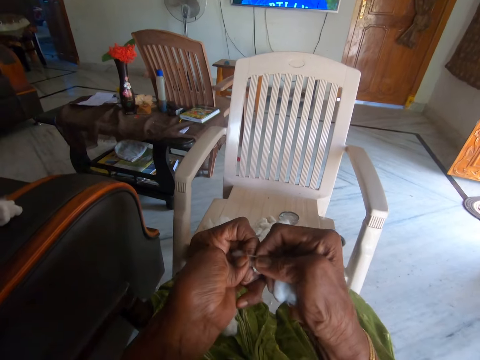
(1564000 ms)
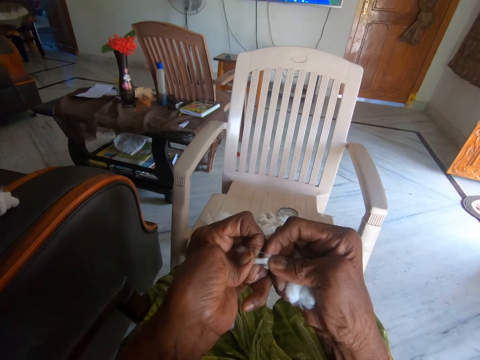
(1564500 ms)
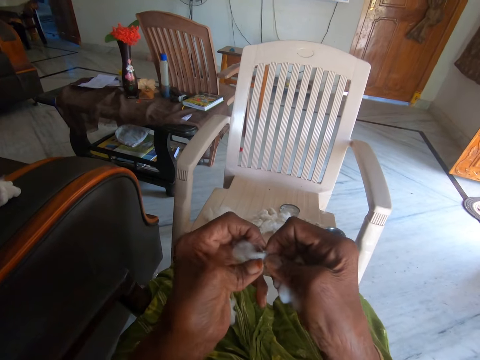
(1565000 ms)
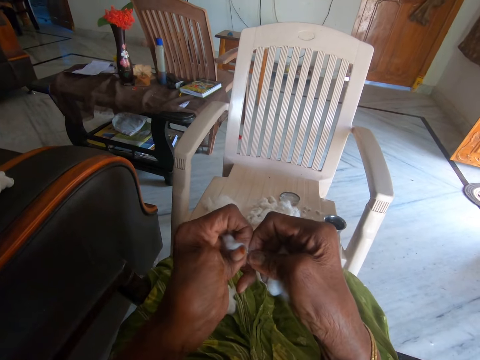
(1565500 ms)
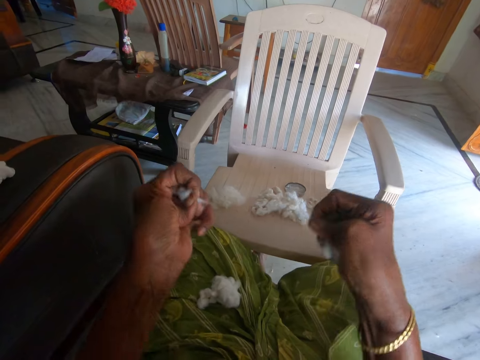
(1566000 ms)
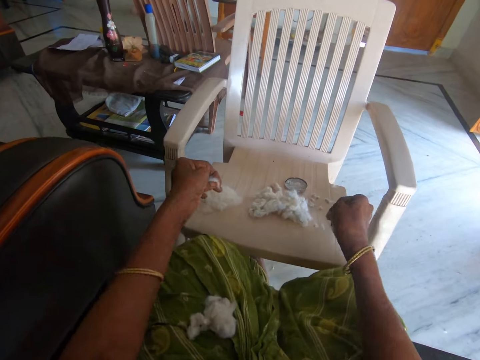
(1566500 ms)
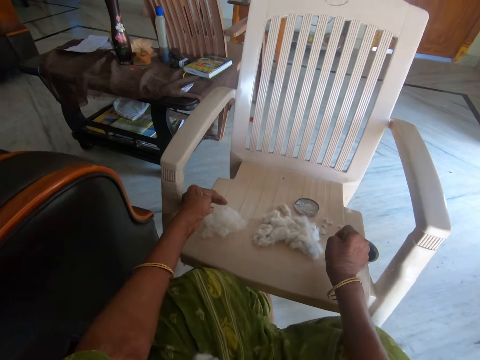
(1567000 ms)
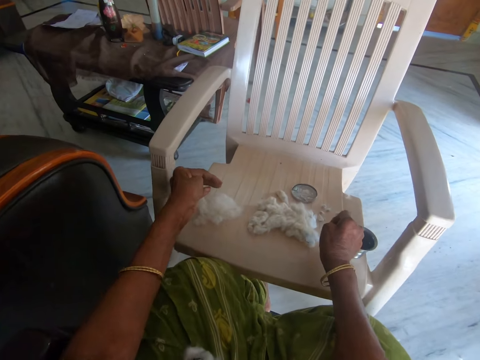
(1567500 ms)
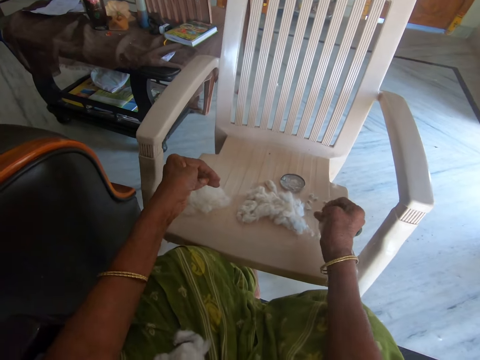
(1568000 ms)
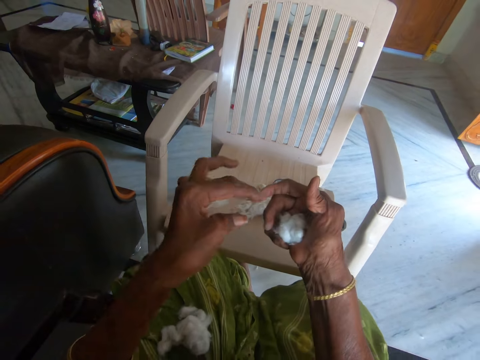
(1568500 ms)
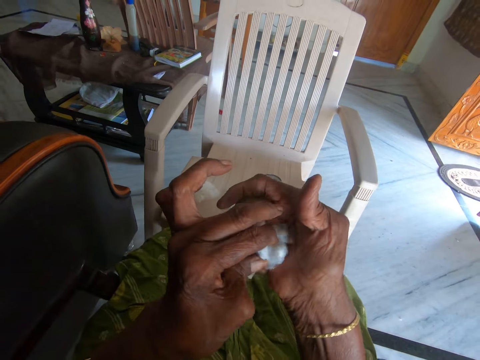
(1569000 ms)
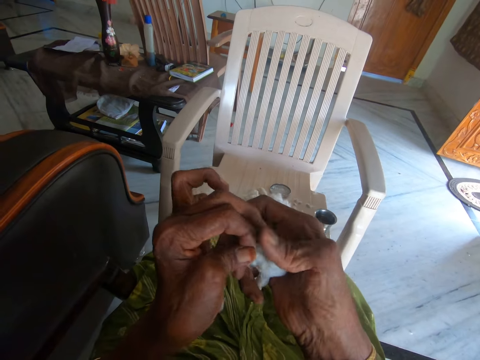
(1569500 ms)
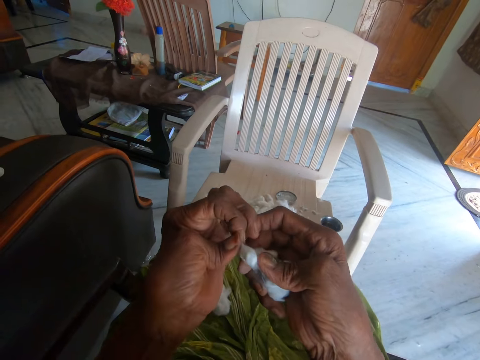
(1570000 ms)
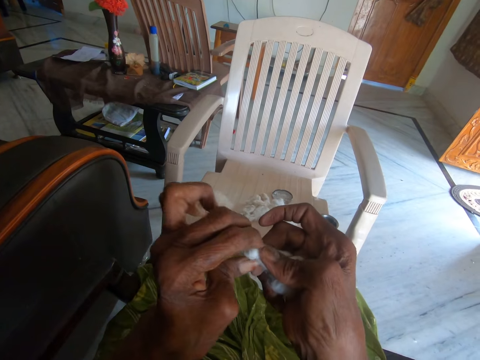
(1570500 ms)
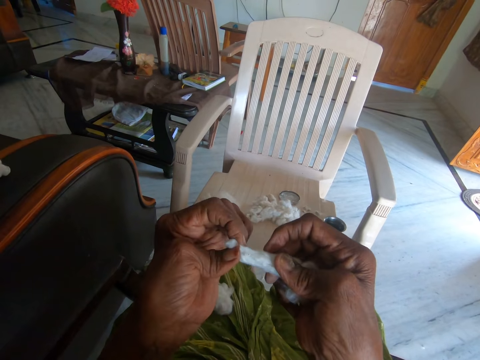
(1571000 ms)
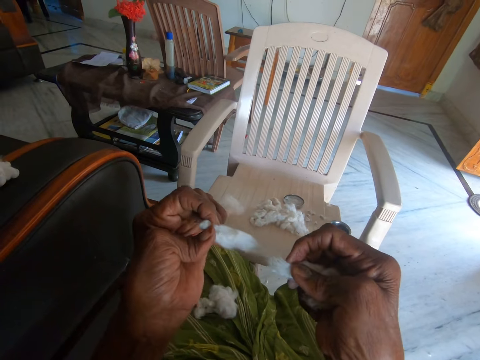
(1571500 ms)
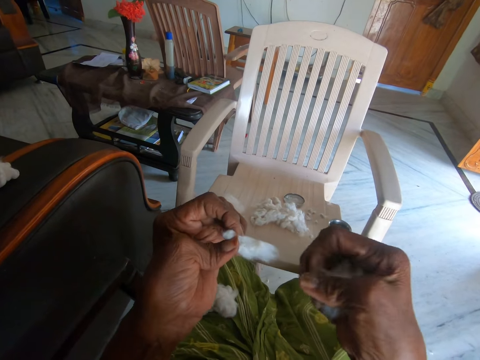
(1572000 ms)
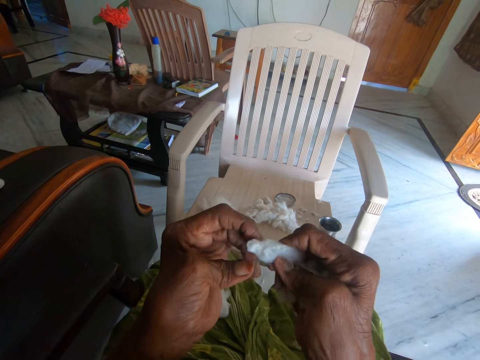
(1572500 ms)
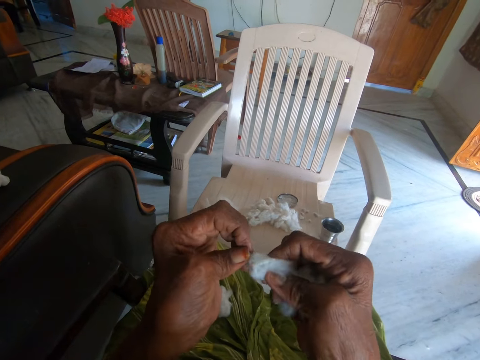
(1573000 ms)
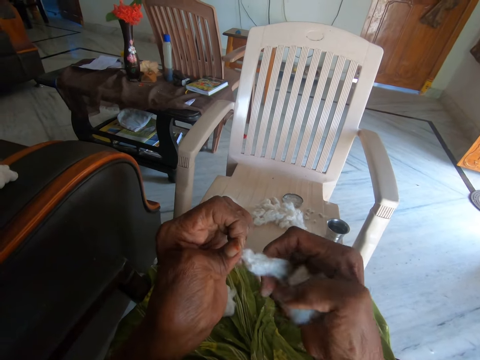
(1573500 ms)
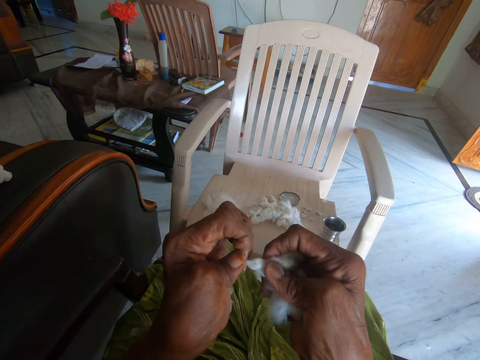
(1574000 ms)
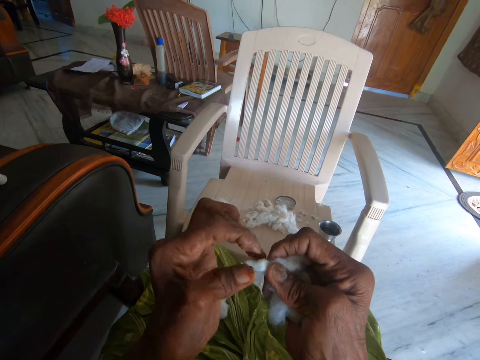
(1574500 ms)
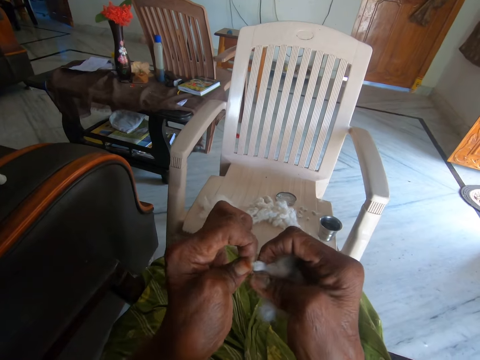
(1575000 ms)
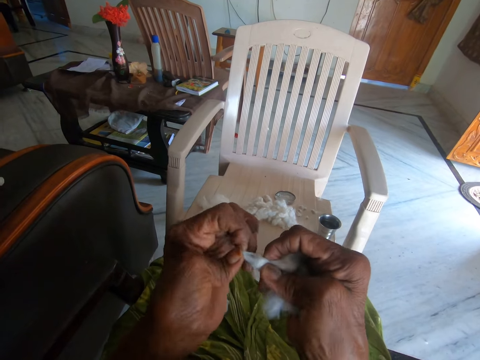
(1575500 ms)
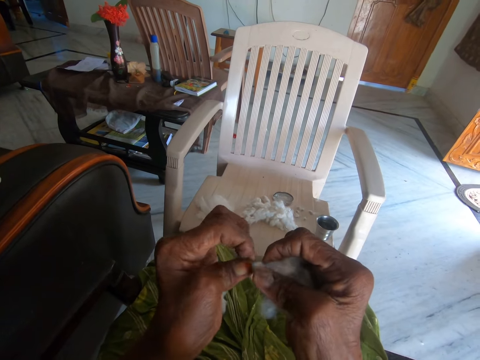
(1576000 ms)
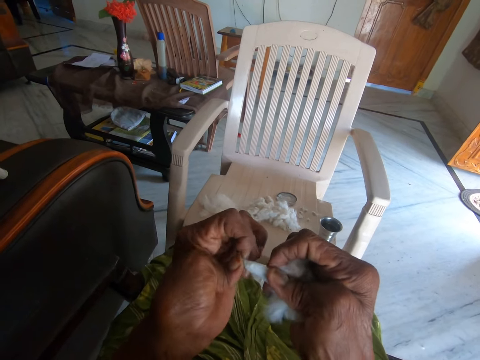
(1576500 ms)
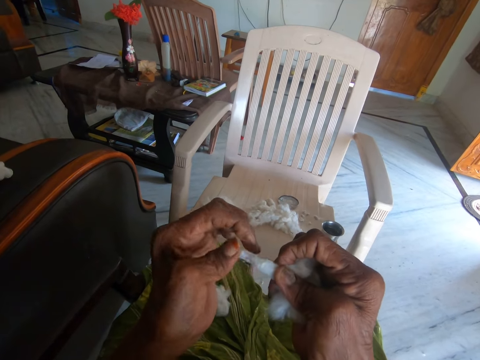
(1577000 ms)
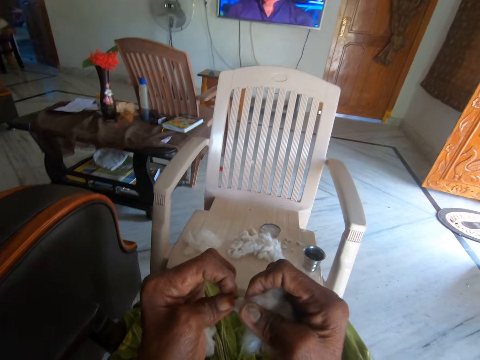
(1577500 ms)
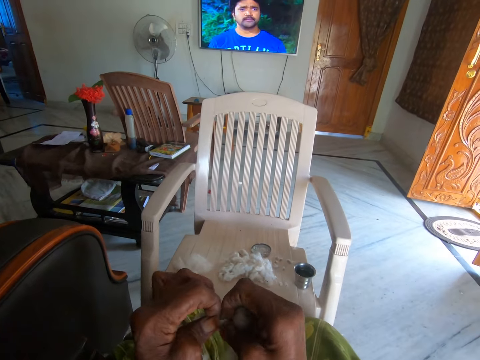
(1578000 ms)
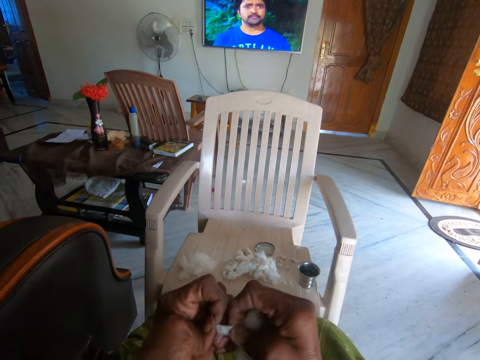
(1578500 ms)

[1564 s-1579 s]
The camera wearer drops the separated cotton on the chair with her left hand. She drops another part of the cotton on the chair with her right hand. She separates the cotton with her hands. She spreads a piece of cotton fiber. She separates the cotton with her hands again.

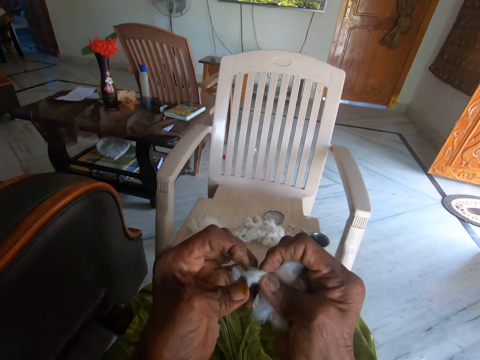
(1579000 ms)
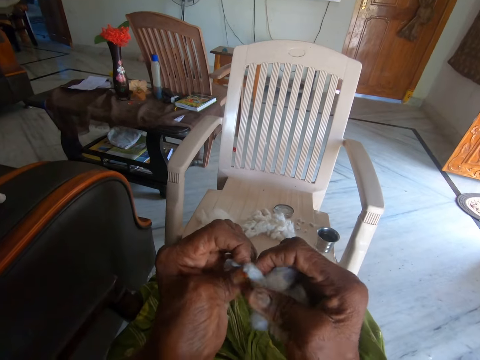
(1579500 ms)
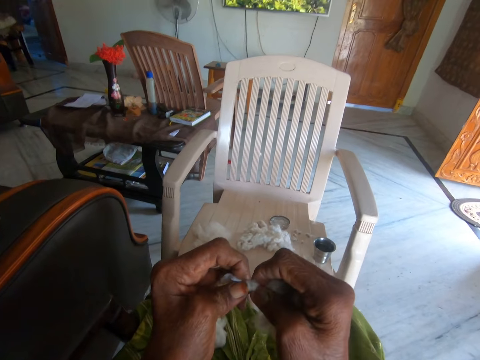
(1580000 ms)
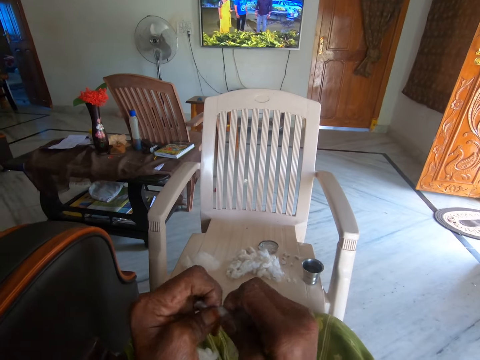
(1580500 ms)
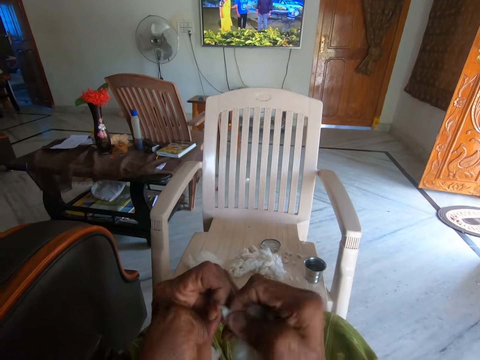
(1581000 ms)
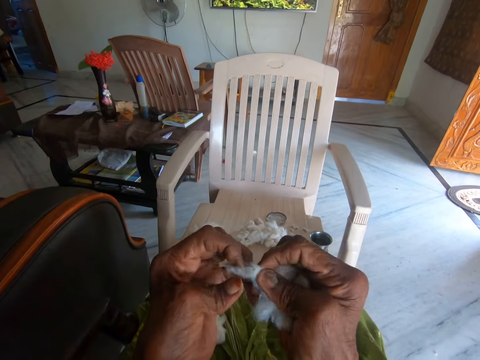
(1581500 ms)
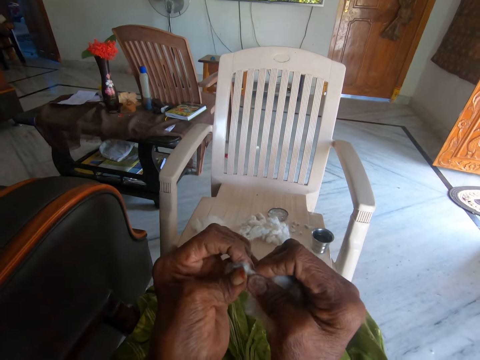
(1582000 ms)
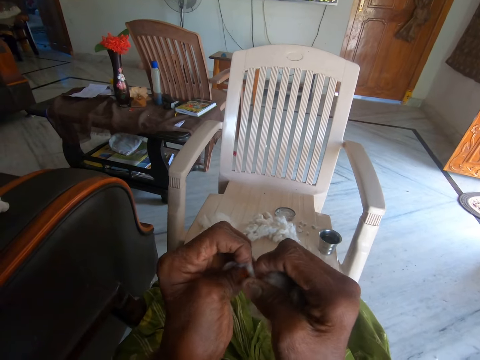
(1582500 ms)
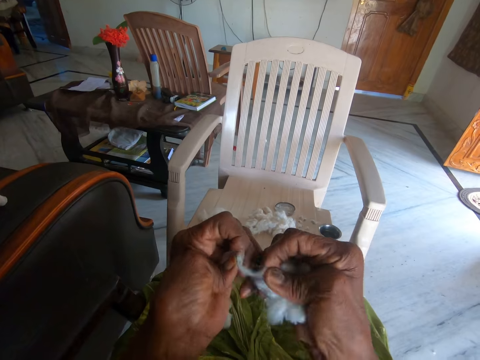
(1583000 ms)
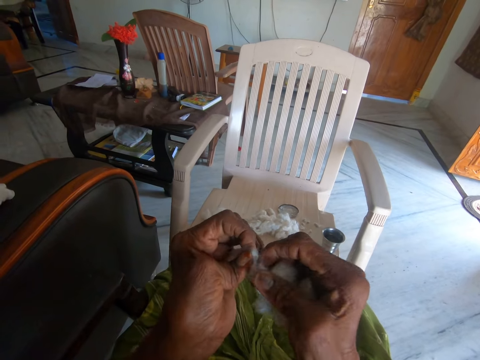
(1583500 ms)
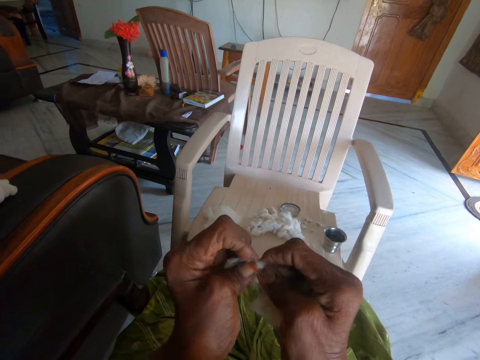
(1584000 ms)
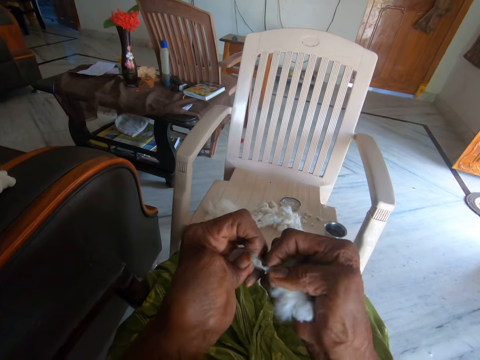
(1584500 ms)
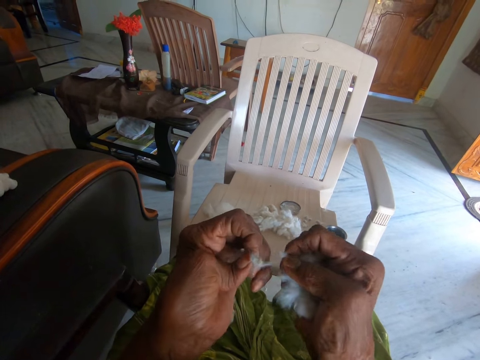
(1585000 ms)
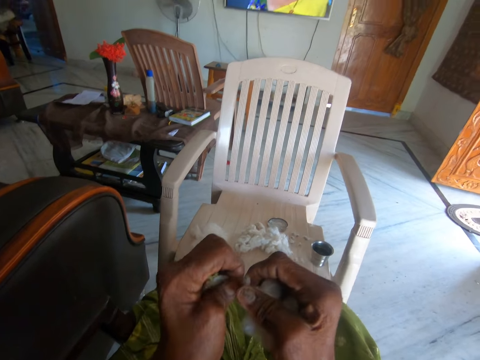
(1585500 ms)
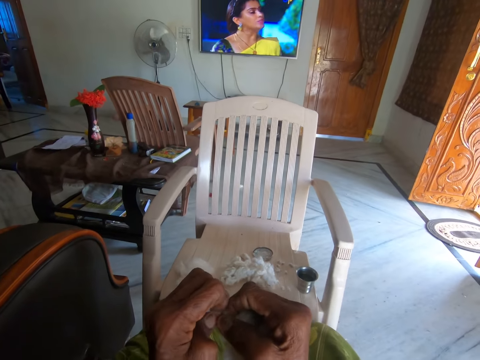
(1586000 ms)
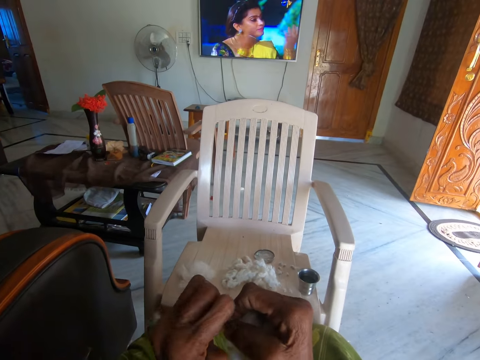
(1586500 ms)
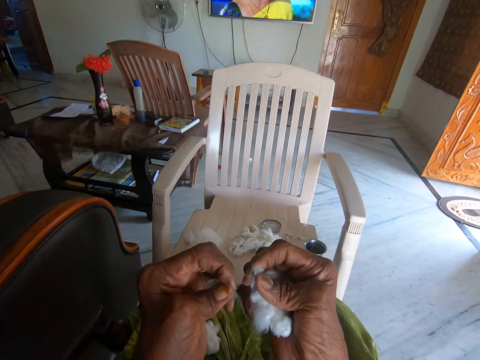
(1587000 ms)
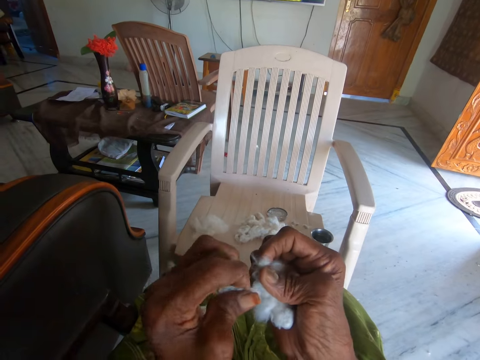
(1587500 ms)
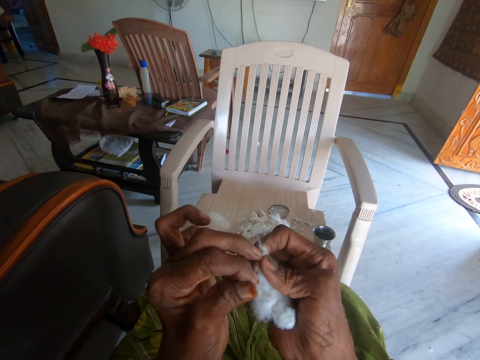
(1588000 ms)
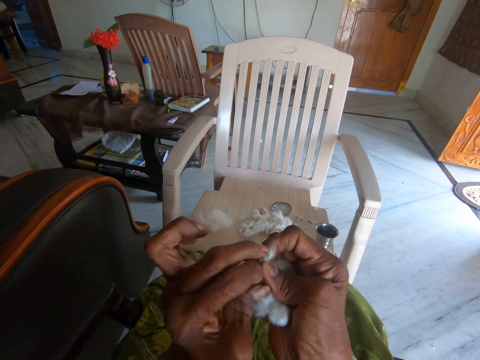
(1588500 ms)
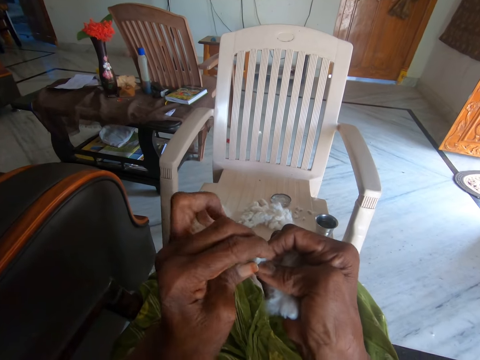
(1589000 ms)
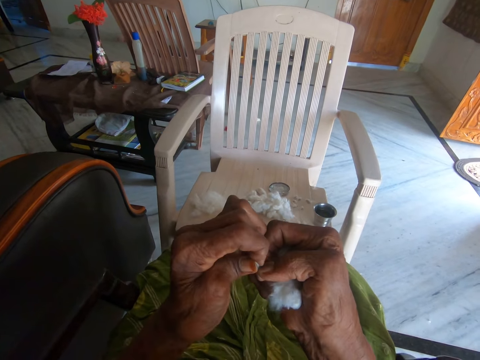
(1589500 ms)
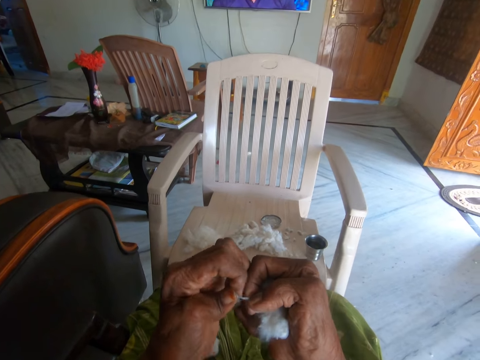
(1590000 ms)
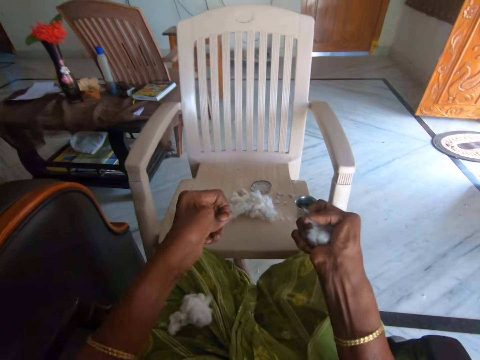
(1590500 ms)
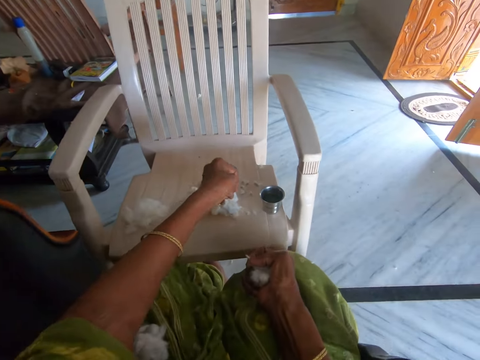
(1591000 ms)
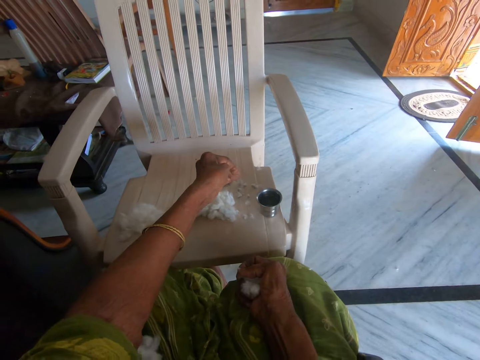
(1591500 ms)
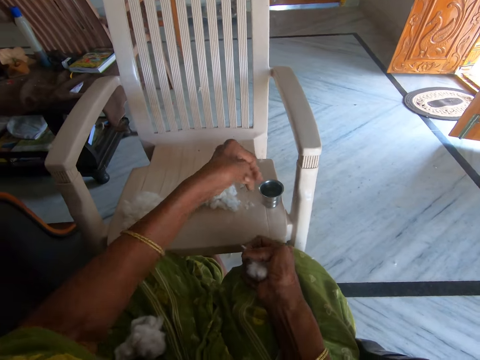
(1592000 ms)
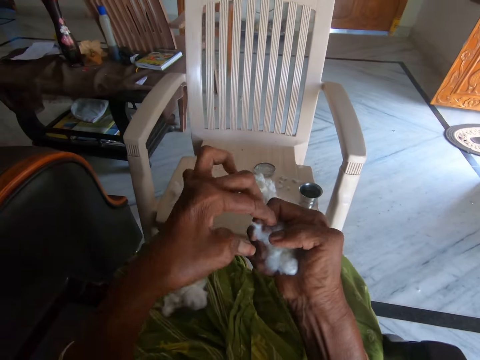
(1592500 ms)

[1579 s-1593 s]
The camera wearer separates the cotton with her hands. She drops another part of the cotton on the chair with her left hand.
